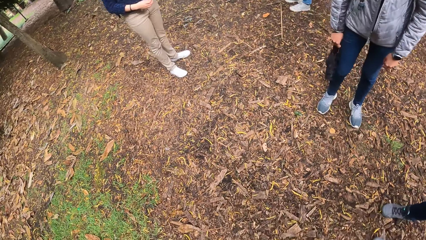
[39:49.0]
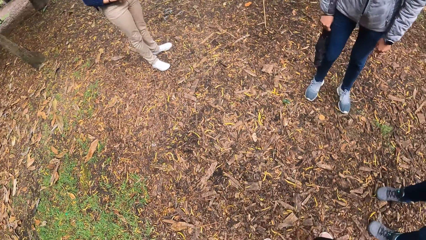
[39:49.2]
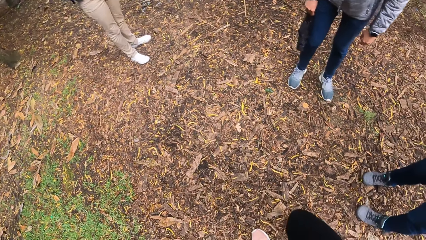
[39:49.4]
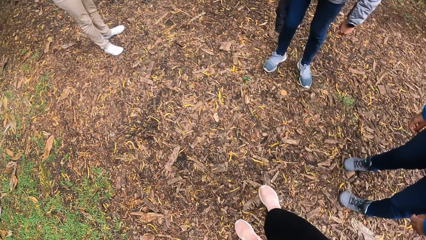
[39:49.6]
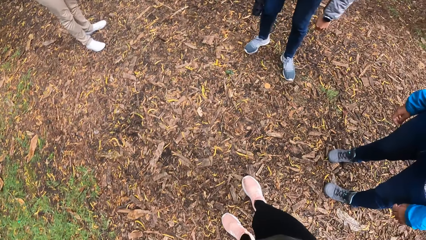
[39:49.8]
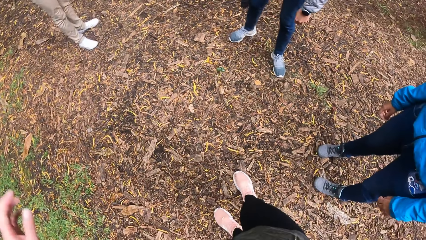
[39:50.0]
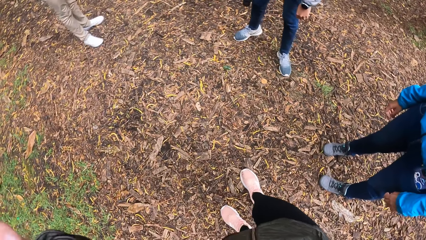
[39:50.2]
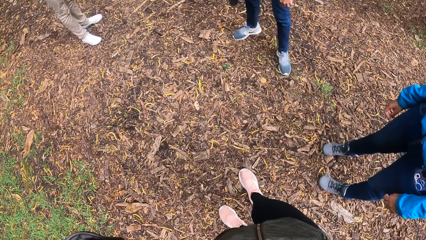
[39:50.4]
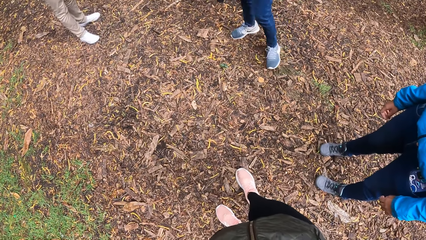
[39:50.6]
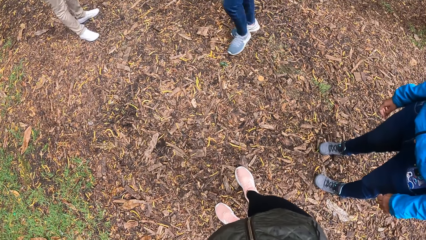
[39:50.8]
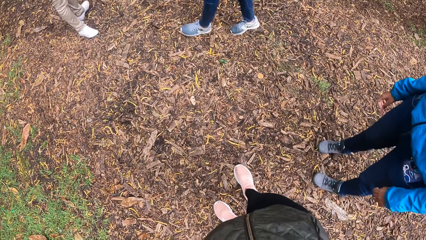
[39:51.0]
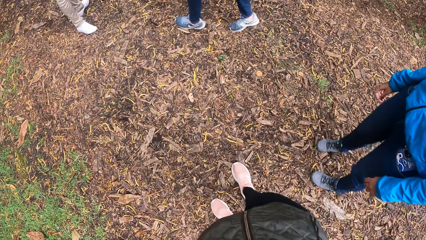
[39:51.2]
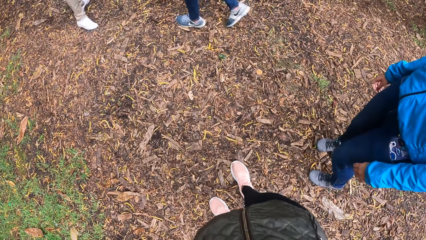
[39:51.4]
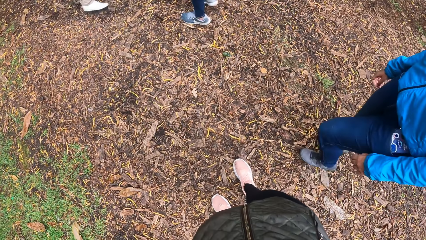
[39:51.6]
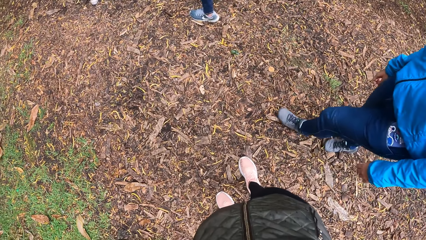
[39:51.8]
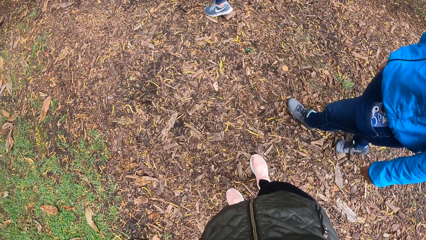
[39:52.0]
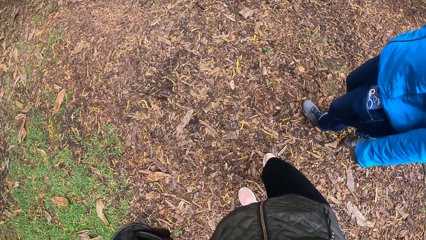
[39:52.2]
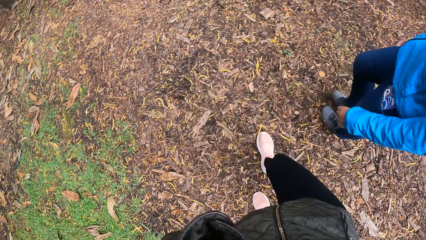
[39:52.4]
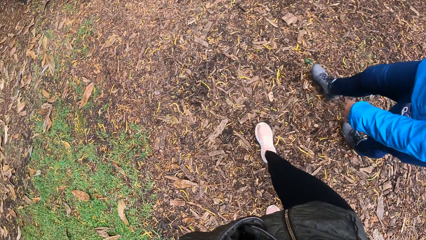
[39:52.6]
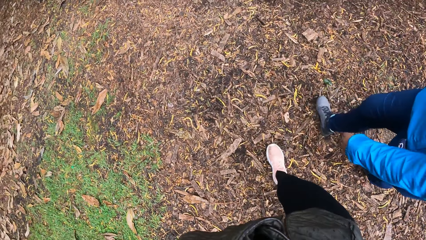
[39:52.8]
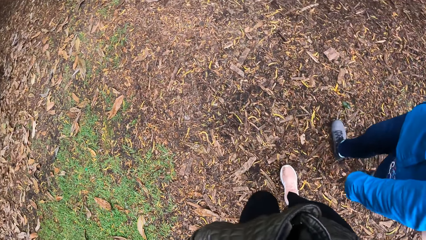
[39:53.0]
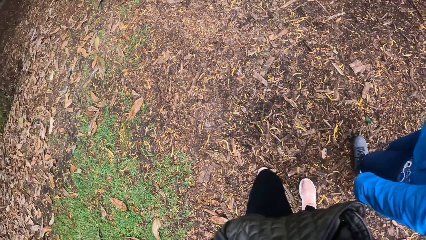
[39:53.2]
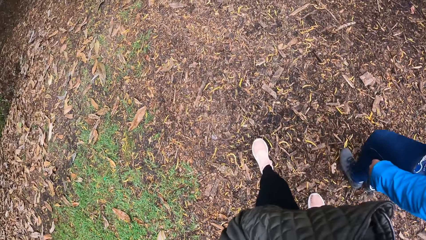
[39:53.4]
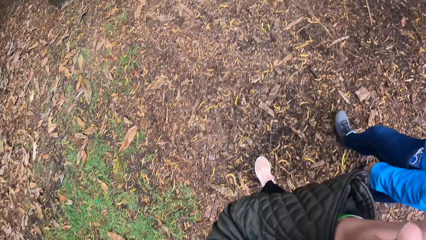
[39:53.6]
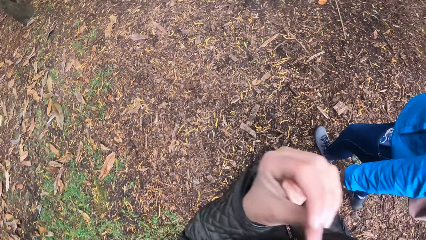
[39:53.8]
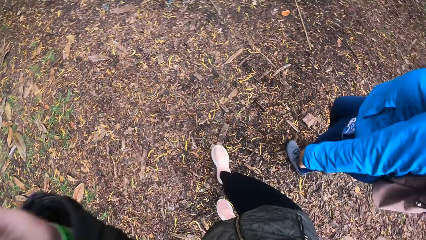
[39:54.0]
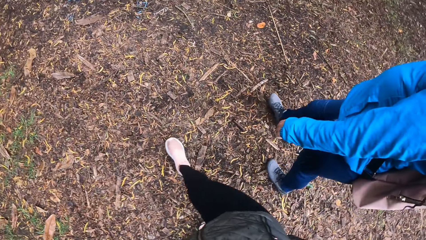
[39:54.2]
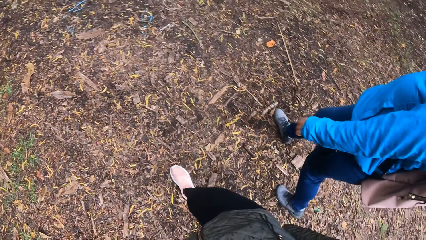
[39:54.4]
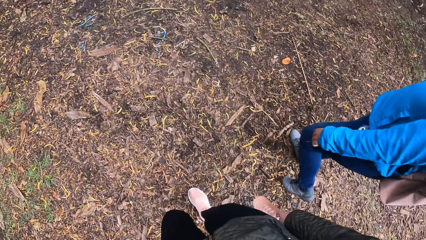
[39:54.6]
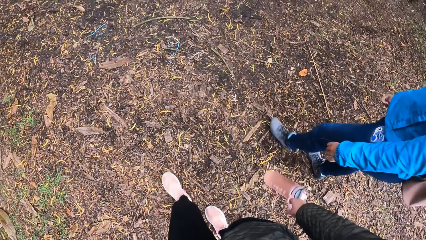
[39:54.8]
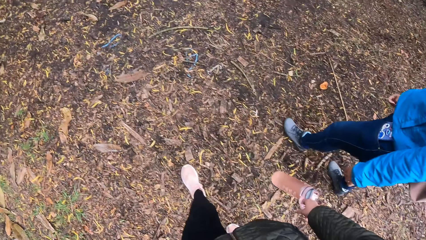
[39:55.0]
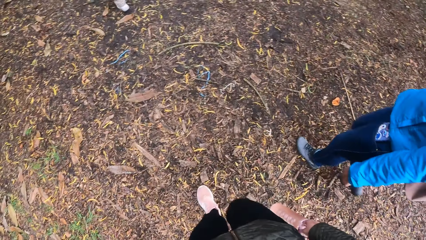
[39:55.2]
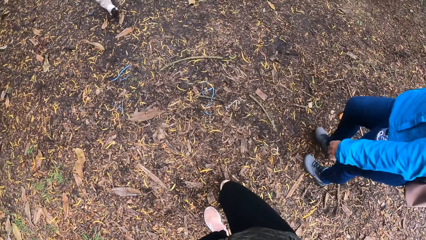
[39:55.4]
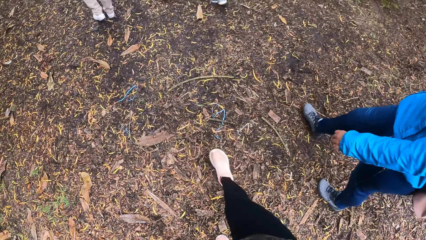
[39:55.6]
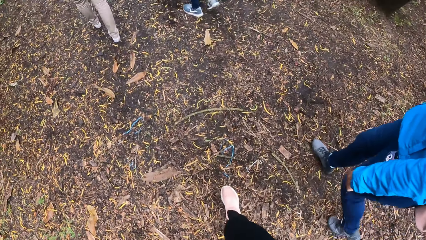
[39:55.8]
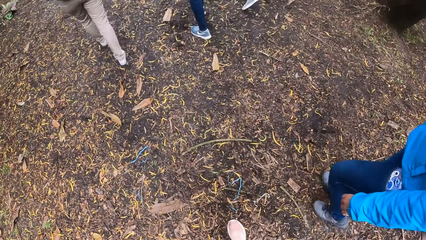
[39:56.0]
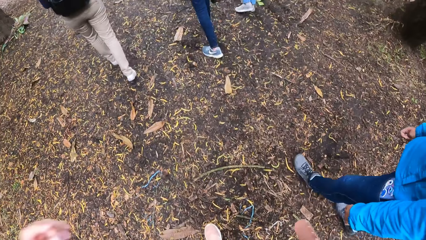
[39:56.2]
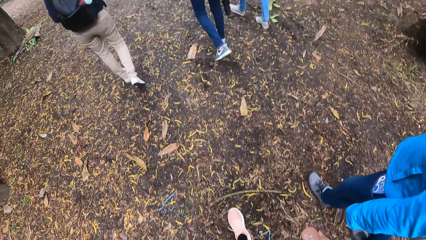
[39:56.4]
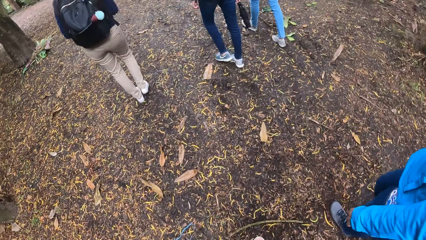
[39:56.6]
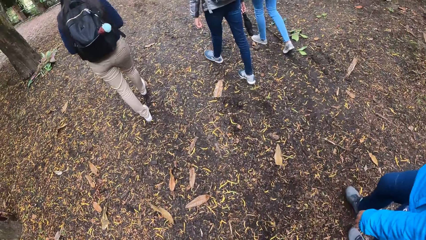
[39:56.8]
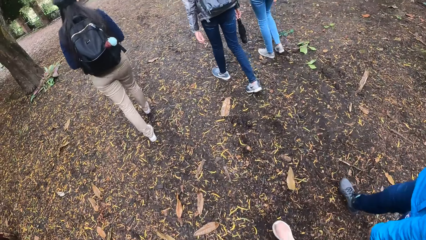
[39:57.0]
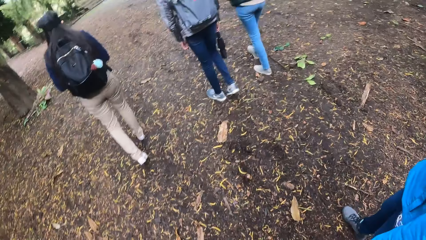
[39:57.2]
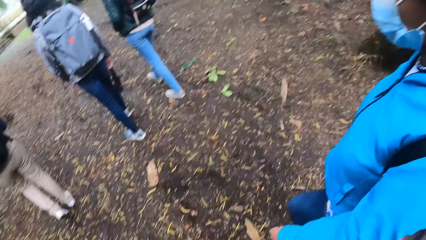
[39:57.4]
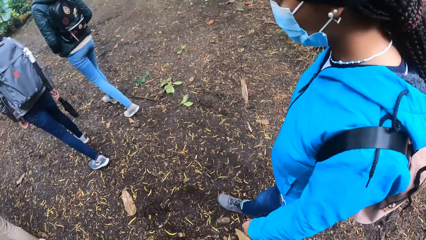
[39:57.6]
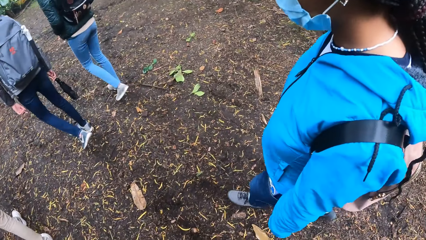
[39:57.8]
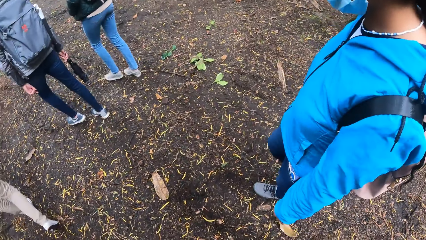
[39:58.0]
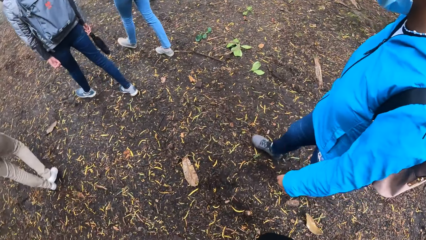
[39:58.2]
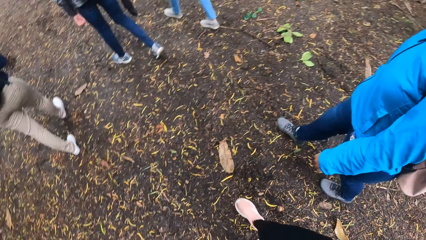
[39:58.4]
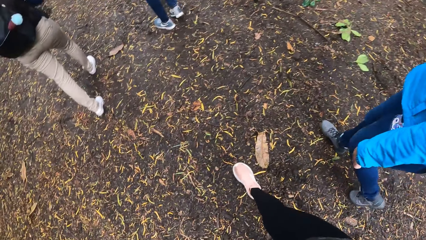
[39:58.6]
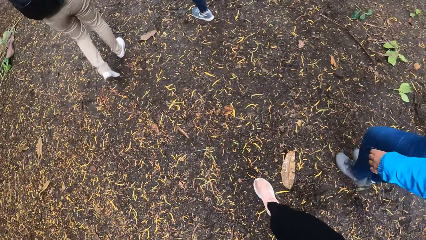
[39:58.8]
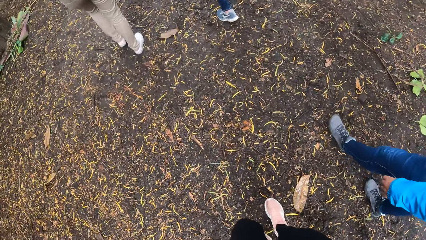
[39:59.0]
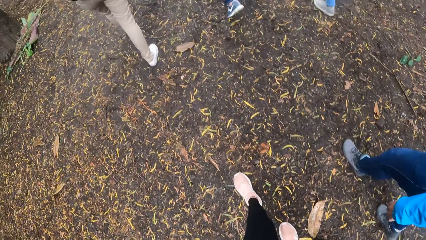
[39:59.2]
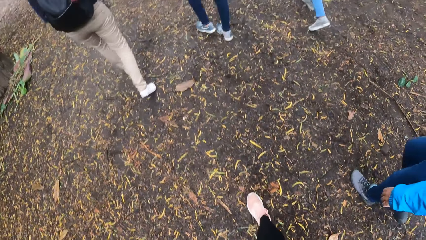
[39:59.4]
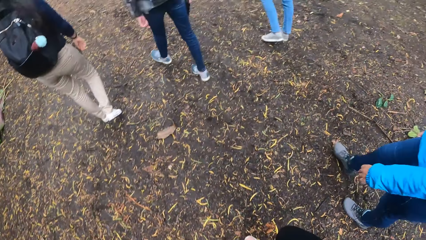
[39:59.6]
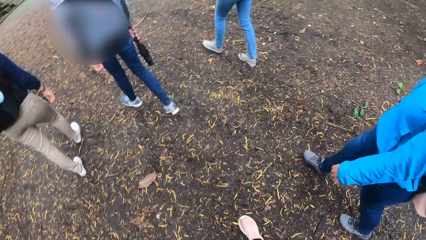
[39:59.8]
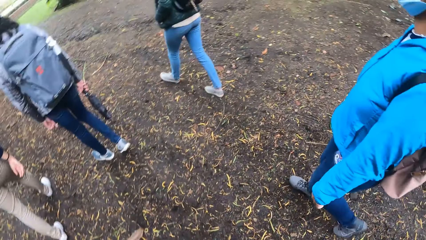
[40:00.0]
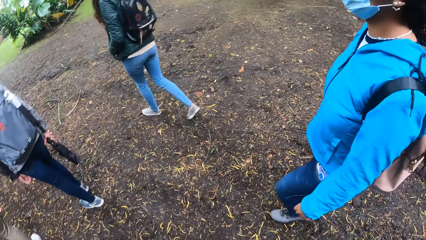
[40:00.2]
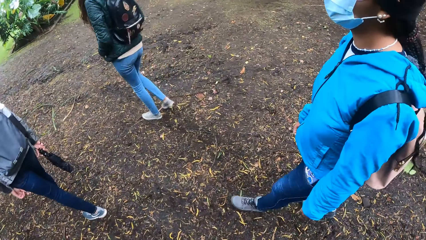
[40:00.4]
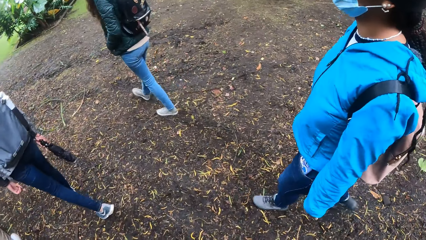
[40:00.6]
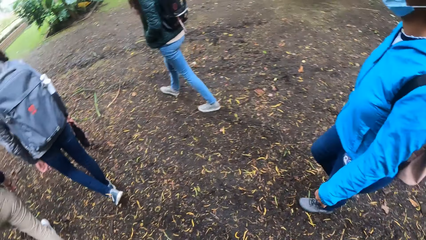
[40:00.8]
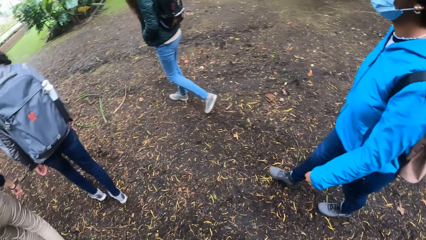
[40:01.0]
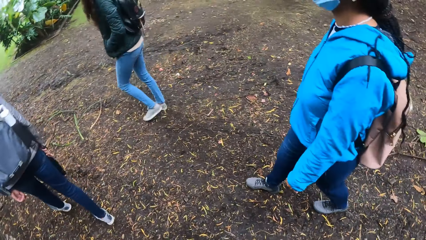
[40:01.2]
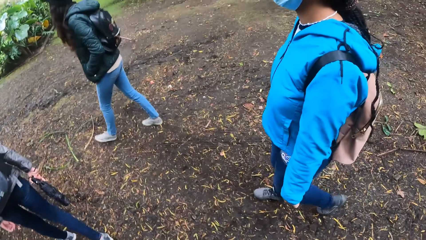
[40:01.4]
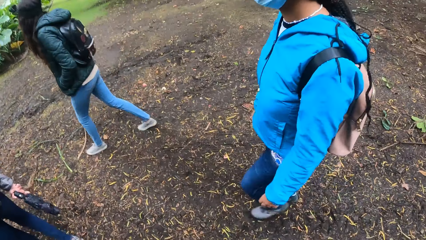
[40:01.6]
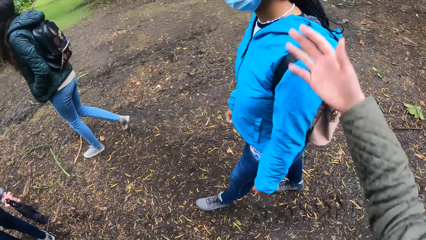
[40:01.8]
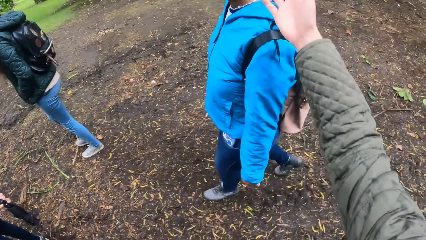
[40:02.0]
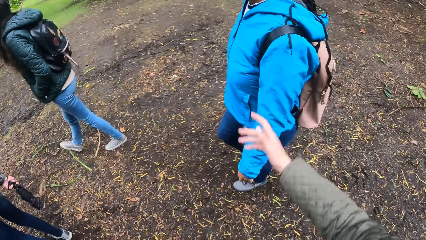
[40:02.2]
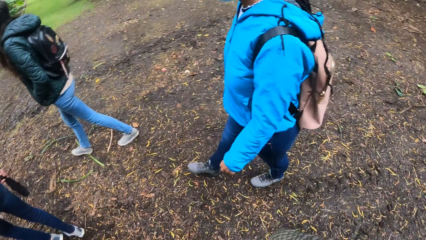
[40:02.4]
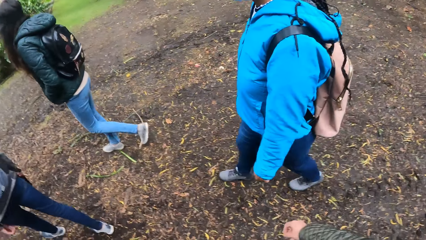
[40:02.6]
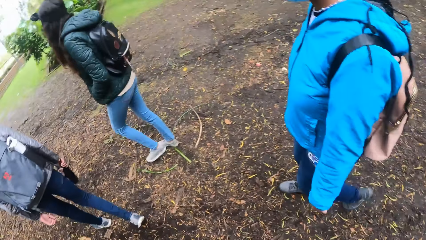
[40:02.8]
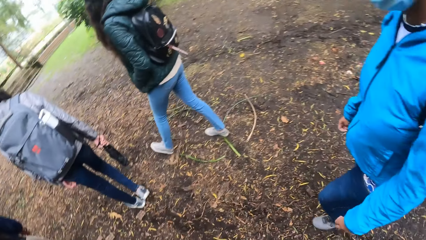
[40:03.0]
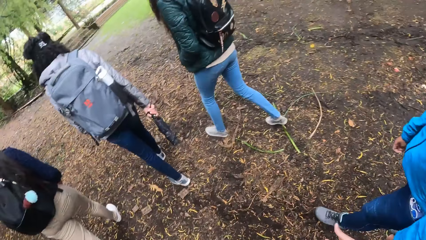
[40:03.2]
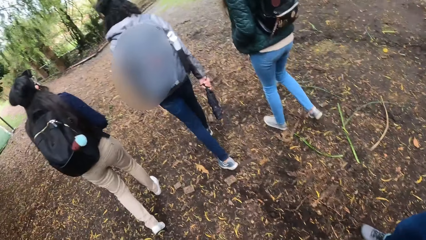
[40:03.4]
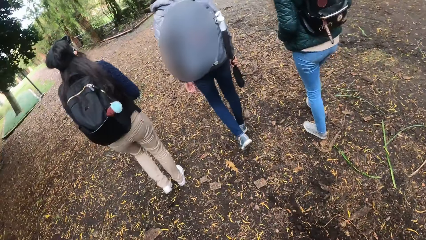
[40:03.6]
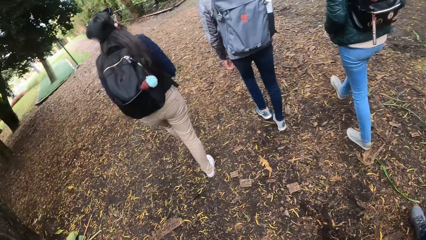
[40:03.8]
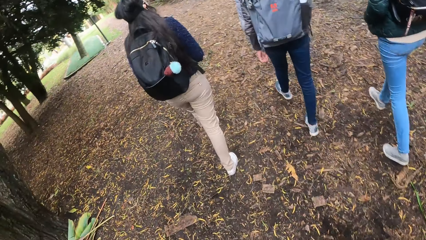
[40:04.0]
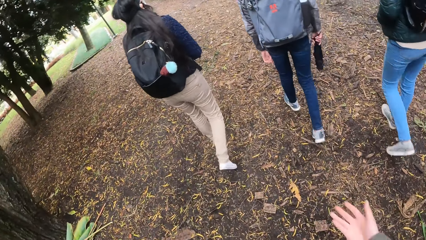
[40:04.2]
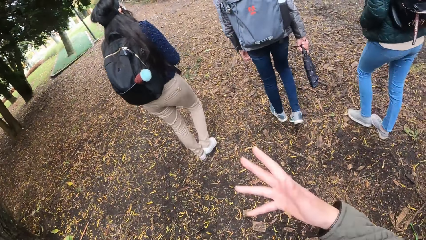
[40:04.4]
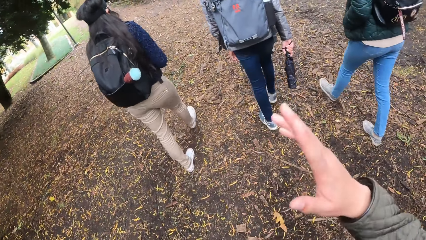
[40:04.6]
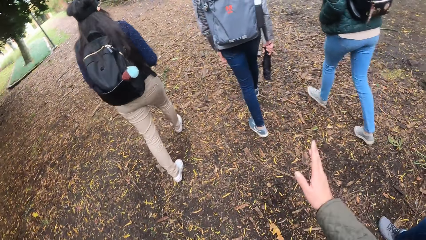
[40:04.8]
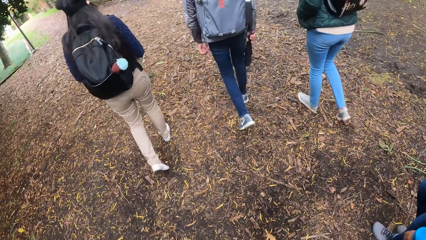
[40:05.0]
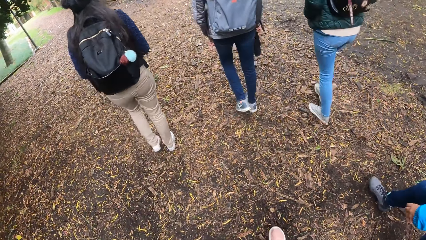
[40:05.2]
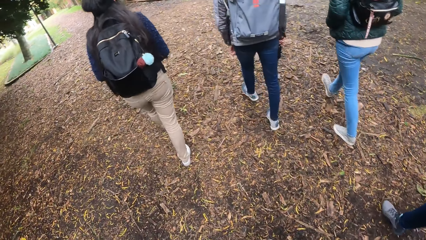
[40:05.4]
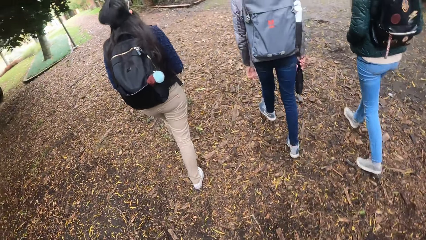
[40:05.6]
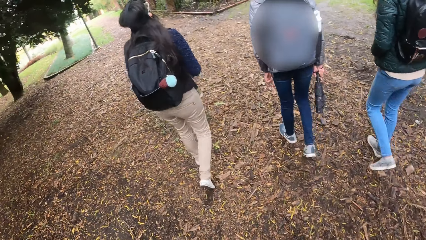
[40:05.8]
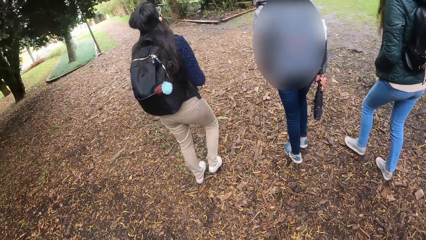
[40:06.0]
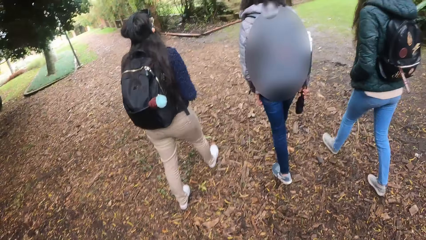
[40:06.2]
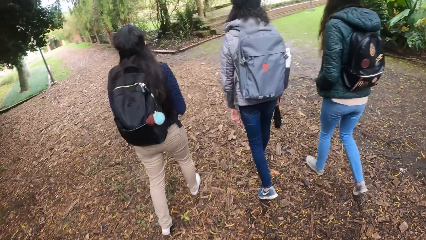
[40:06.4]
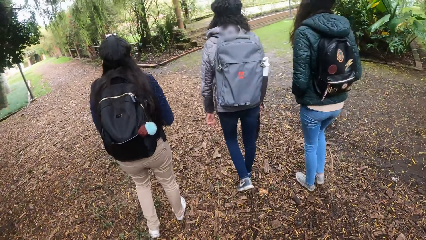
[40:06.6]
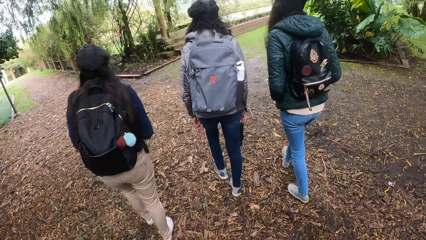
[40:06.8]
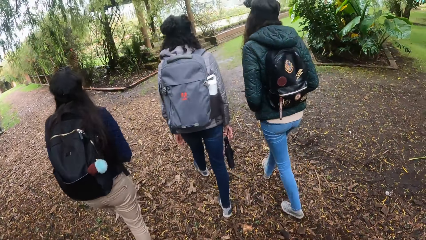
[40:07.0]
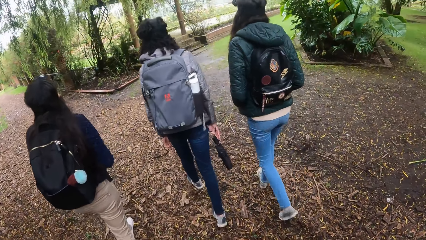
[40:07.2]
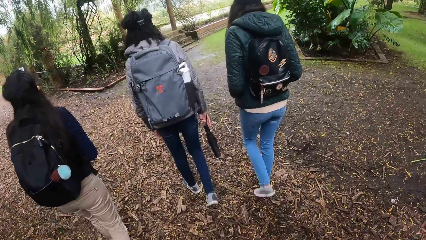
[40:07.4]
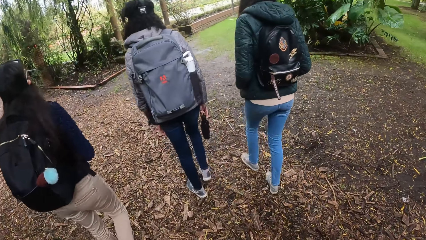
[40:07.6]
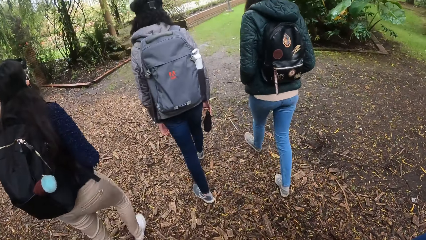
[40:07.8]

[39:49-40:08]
The camera wearer walks around the field. They interact with the woman. They talk to a man.
